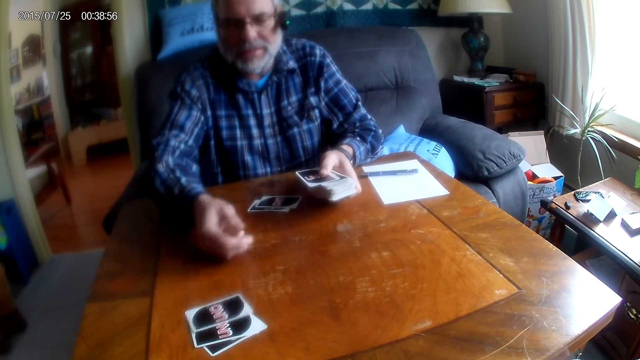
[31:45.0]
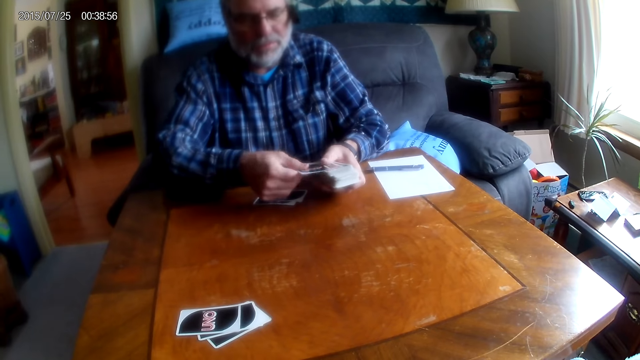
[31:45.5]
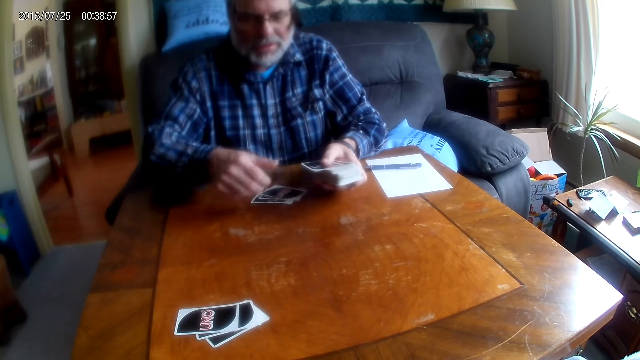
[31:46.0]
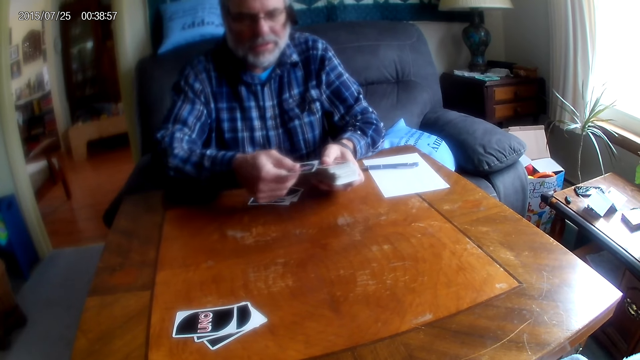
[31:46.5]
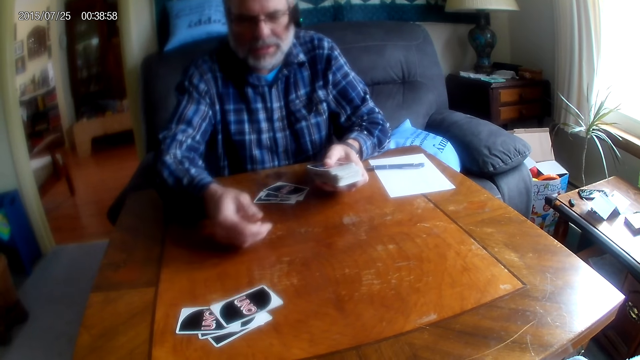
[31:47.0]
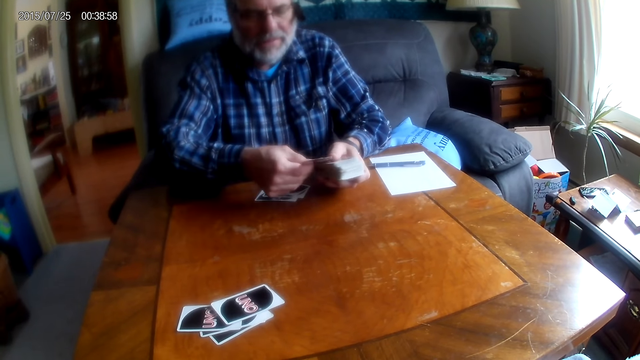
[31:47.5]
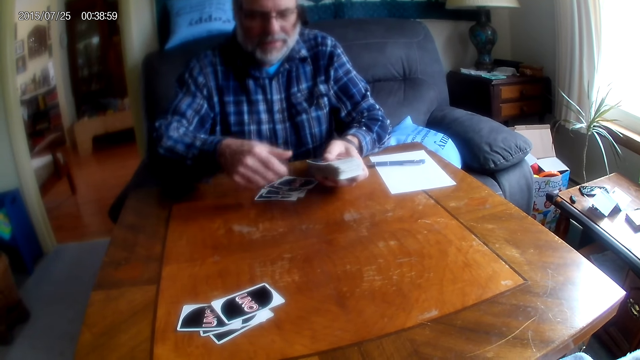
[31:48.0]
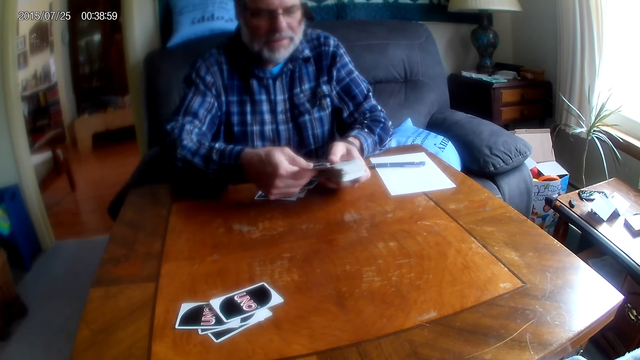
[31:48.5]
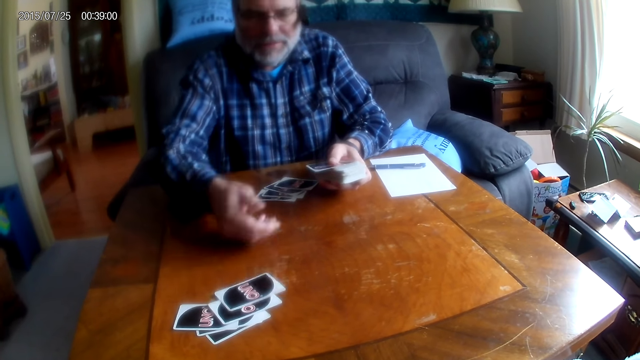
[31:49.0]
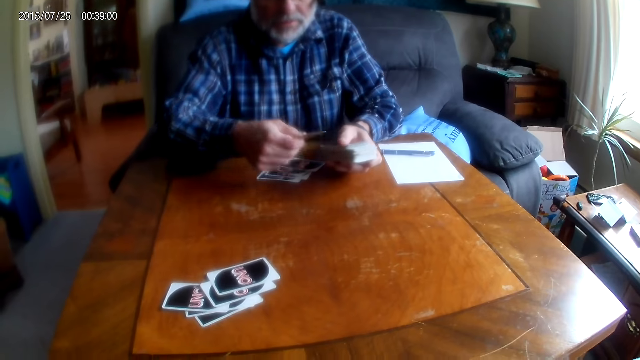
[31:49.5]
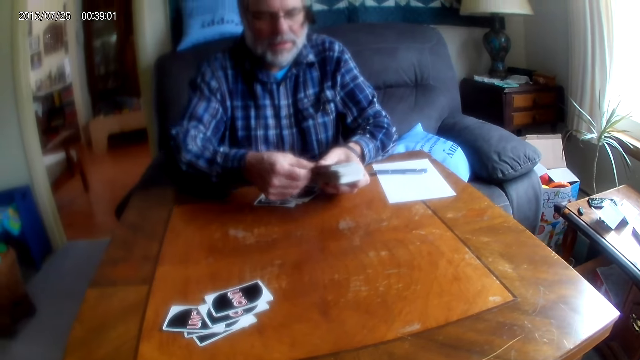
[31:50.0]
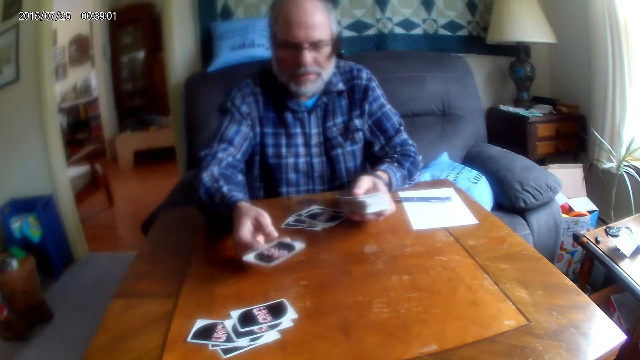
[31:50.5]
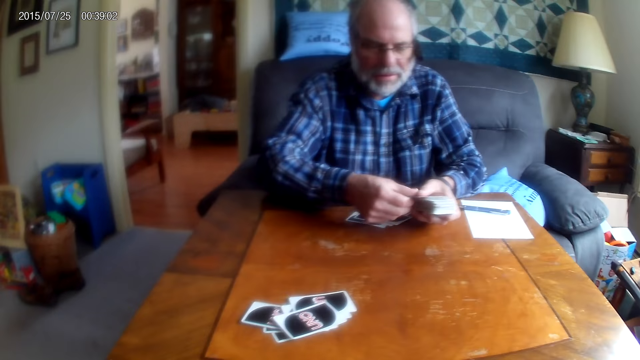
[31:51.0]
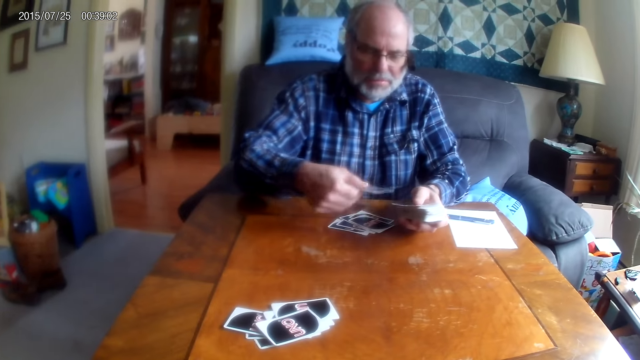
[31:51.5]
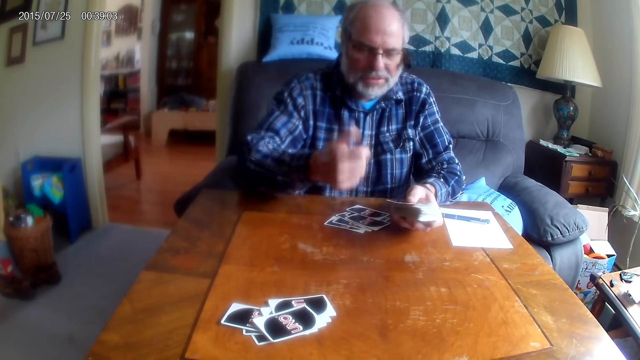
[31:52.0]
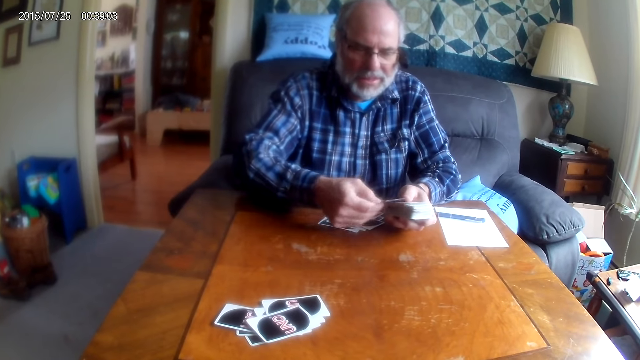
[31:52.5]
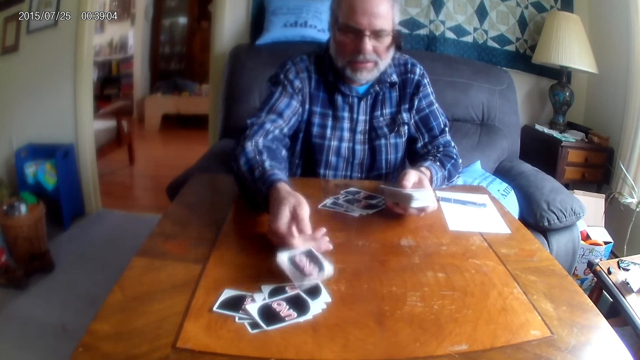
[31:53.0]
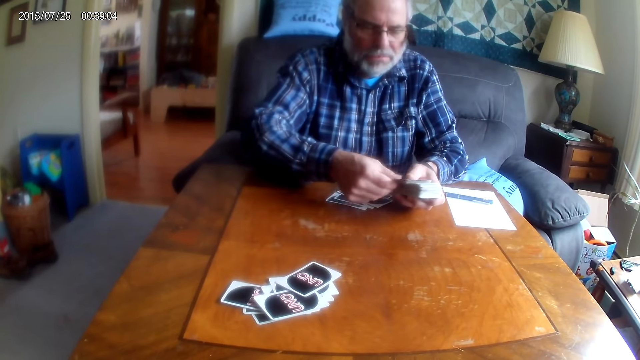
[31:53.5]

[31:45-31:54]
The camera wearer puts the playing cards on the table.

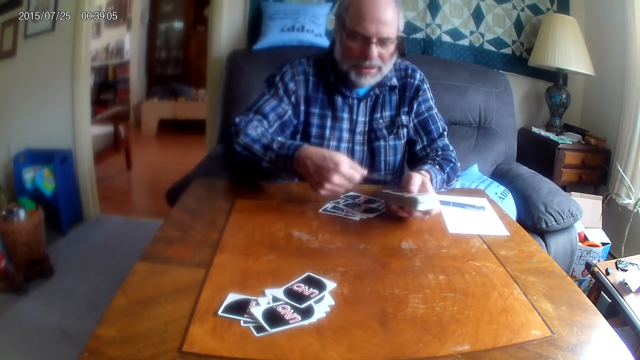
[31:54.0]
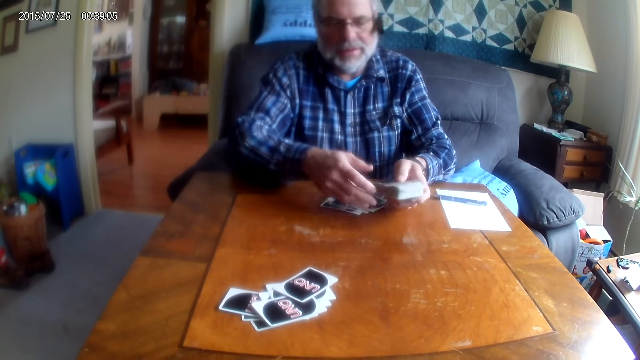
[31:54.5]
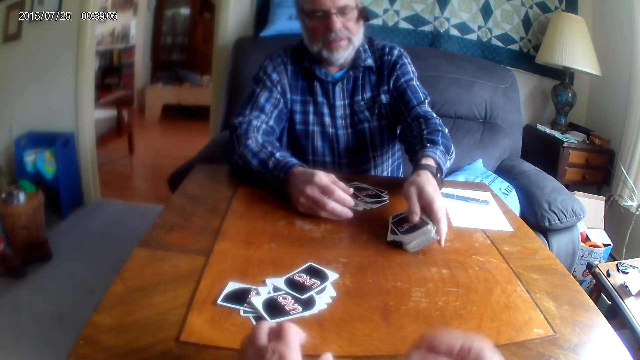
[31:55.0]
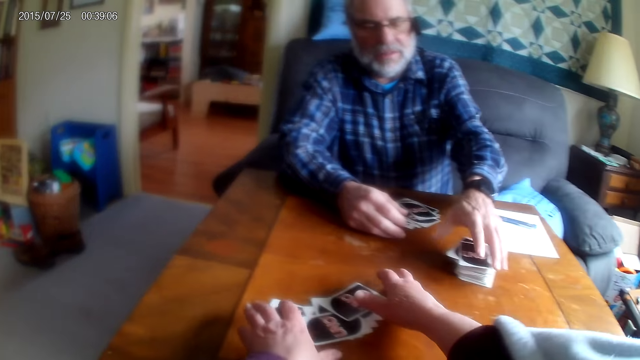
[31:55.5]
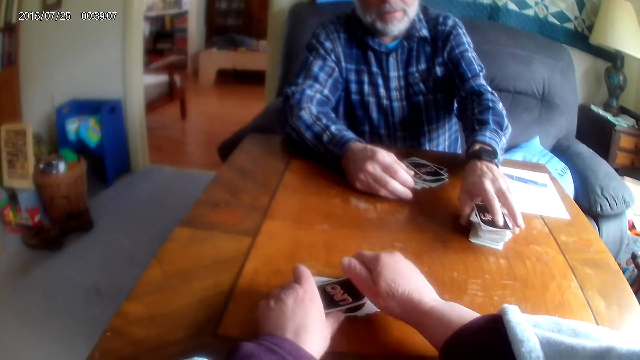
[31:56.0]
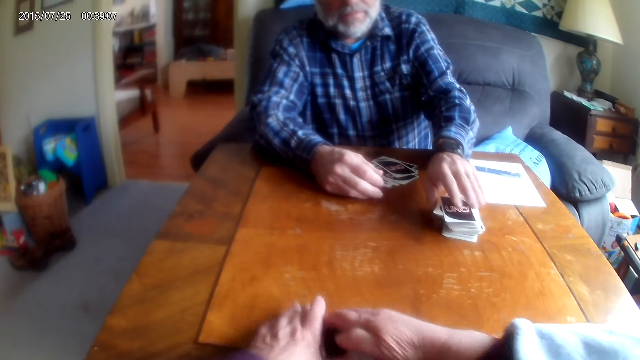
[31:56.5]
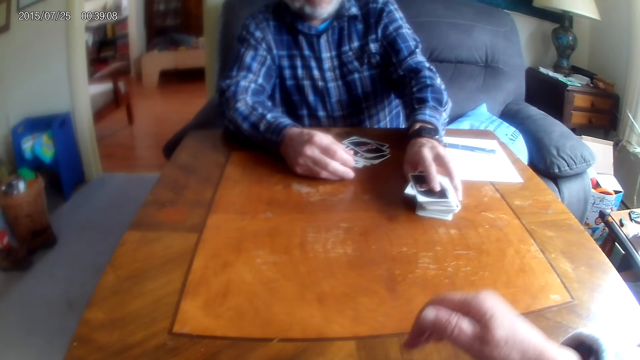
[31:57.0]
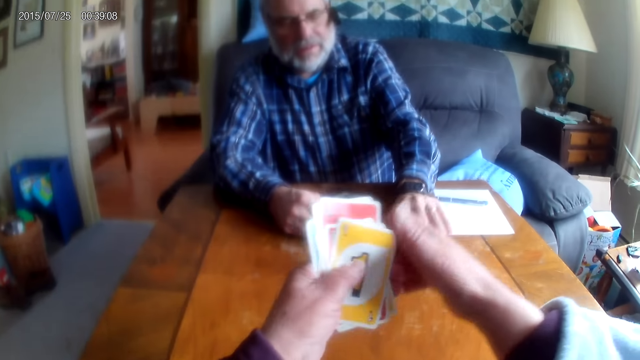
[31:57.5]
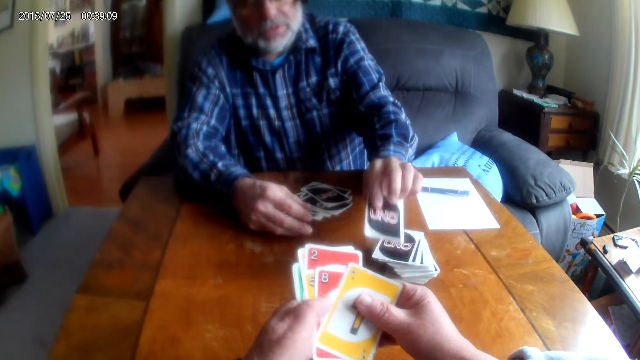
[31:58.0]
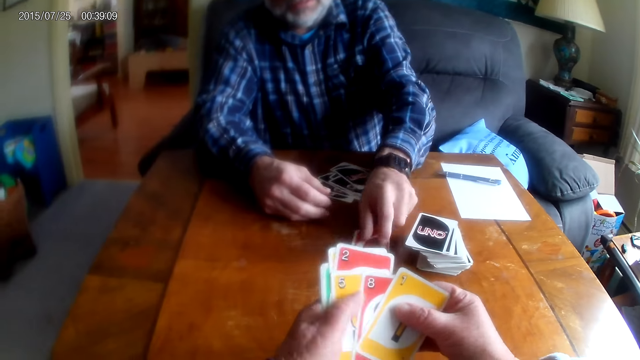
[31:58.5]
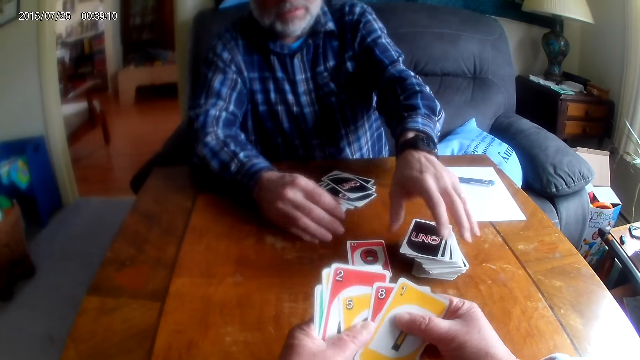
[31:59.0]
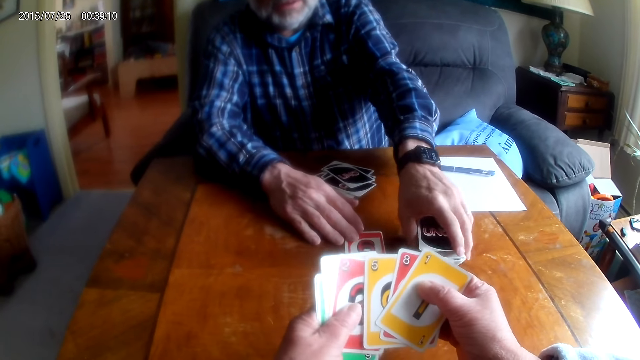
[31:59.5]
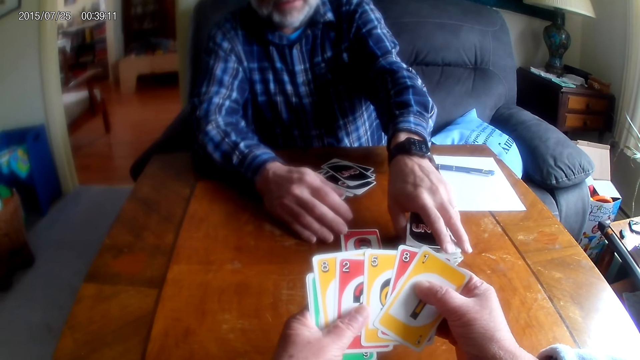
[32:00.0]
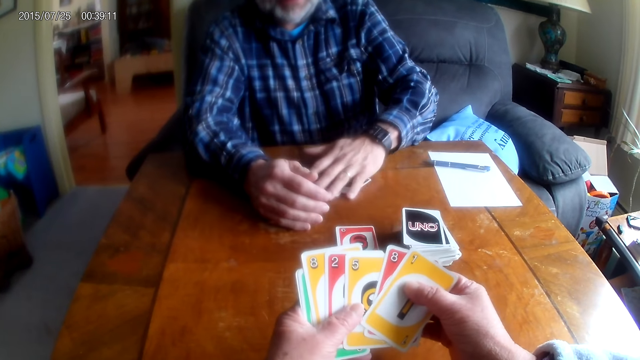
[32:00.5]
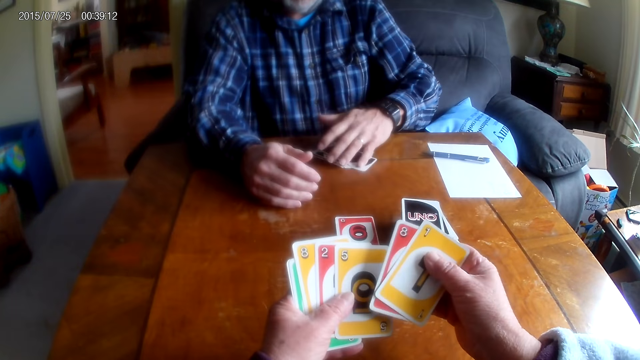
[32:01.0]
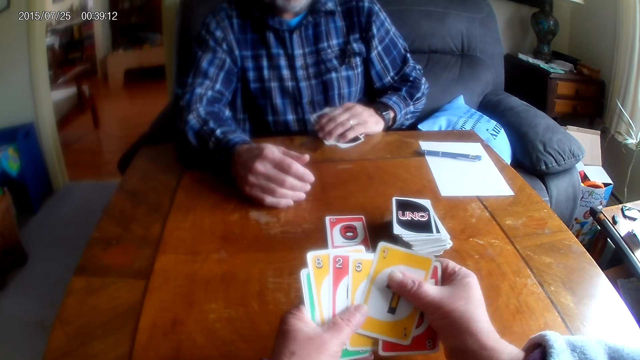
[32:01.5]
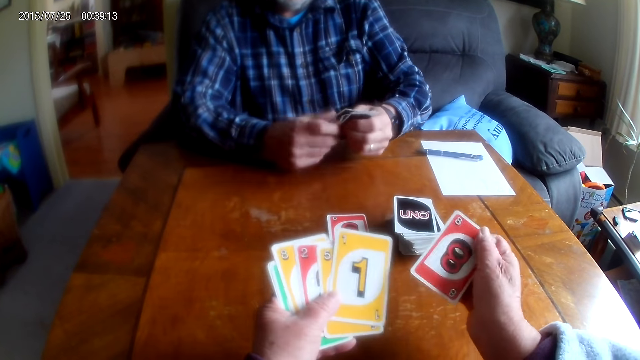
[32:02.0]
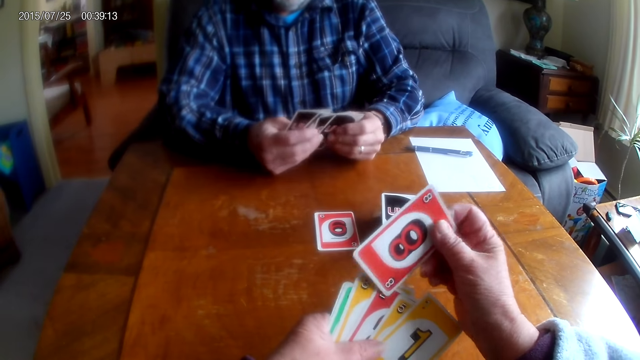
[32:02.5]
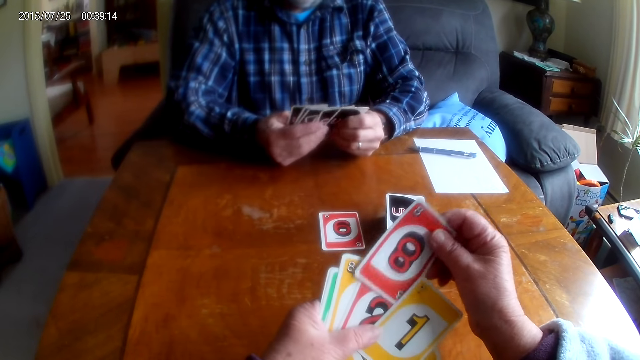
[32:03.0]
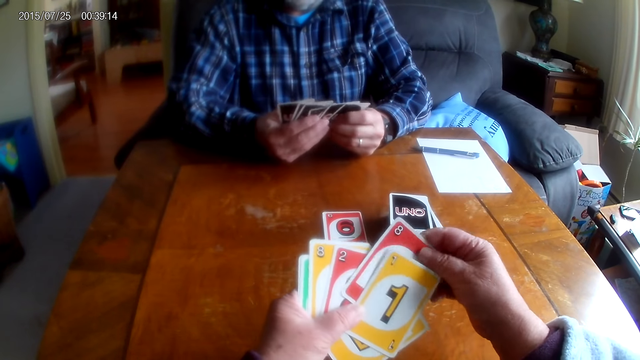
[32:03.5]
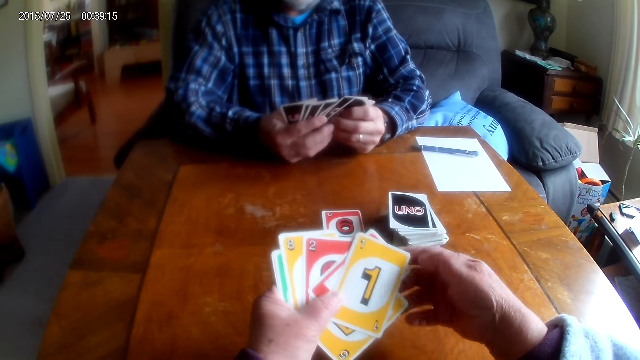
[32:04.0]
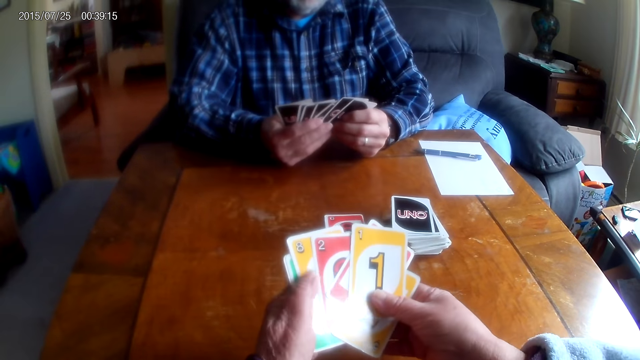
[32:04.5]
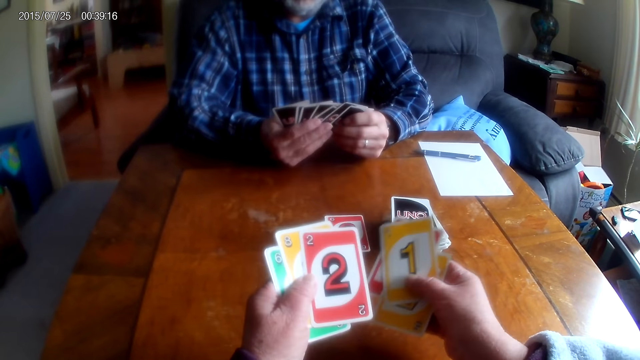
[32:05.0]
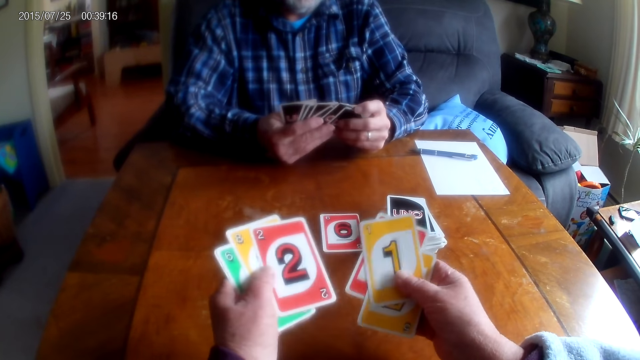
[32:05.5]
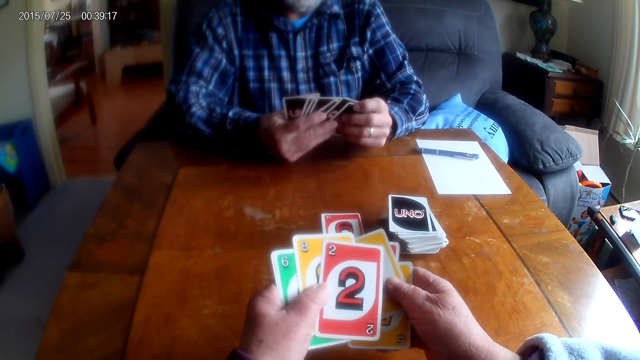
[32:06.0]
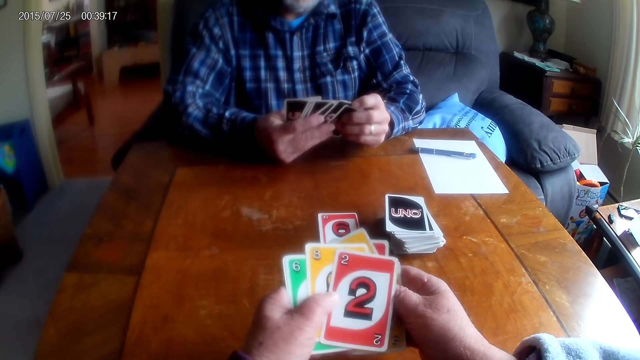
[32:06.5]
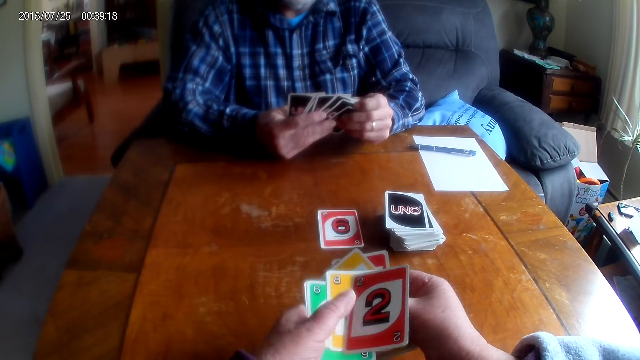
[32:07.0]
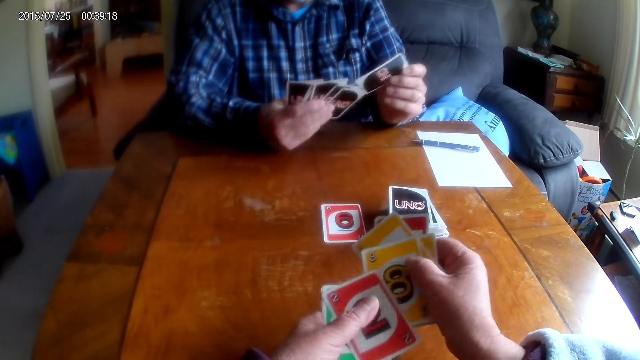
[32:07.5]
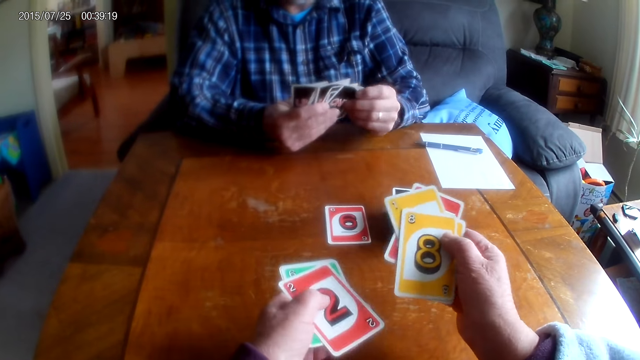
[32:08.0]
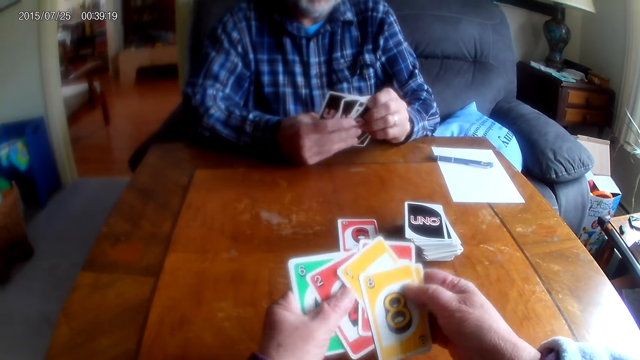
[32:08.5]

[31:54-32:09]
The camera wearer picks cards from the table. A man touches the playing cards on the table, arranges the cards on the table, and picks the cards from the table. The camera wearer arranges the cards.
